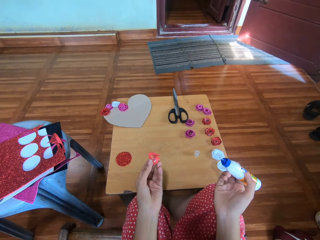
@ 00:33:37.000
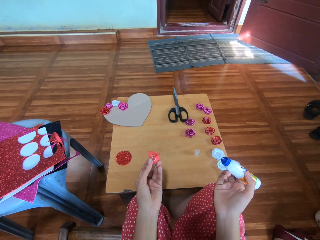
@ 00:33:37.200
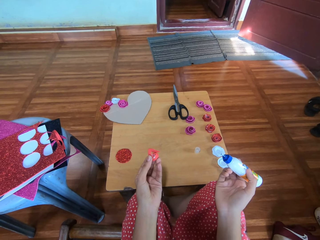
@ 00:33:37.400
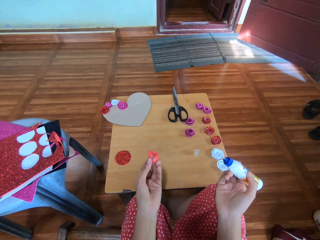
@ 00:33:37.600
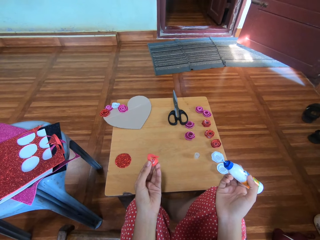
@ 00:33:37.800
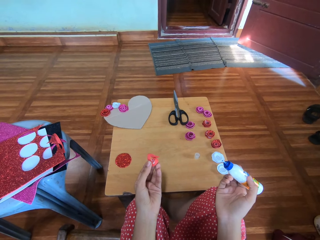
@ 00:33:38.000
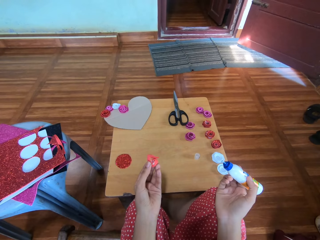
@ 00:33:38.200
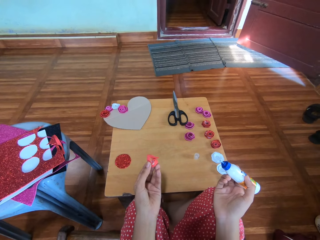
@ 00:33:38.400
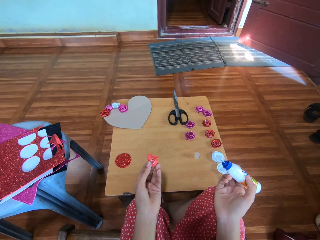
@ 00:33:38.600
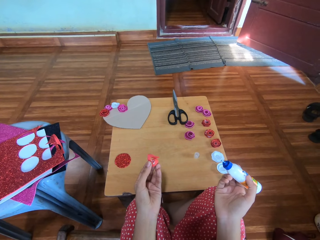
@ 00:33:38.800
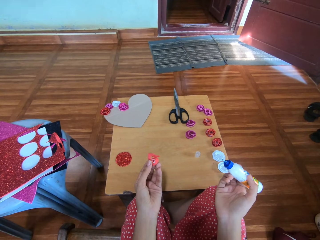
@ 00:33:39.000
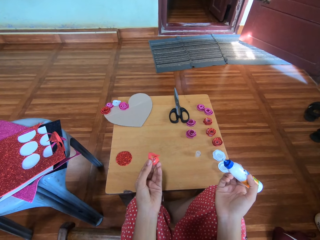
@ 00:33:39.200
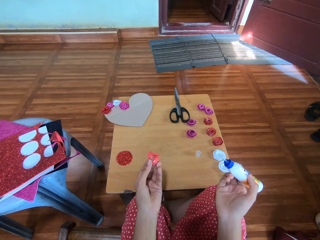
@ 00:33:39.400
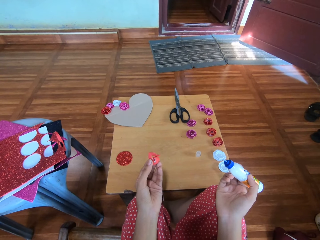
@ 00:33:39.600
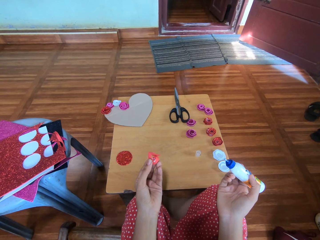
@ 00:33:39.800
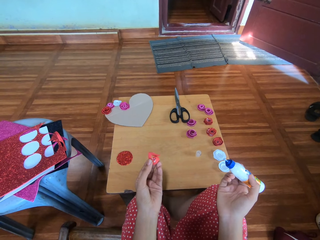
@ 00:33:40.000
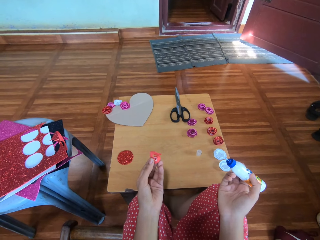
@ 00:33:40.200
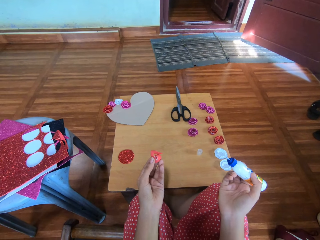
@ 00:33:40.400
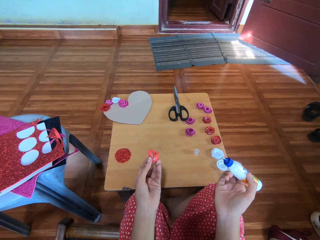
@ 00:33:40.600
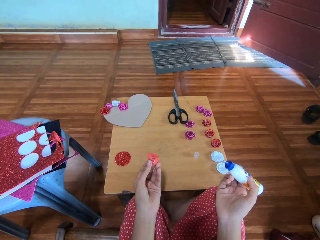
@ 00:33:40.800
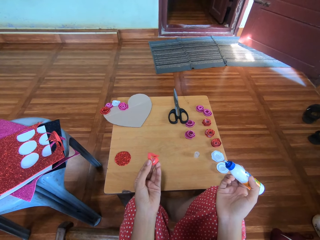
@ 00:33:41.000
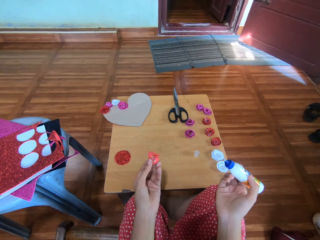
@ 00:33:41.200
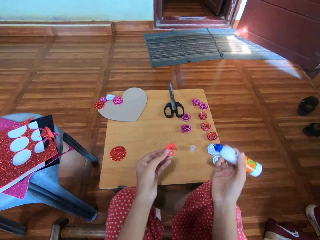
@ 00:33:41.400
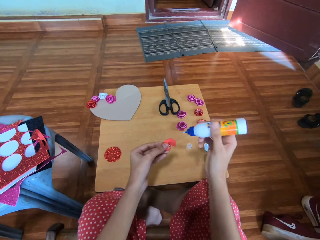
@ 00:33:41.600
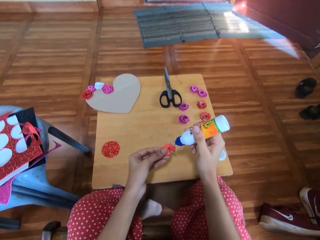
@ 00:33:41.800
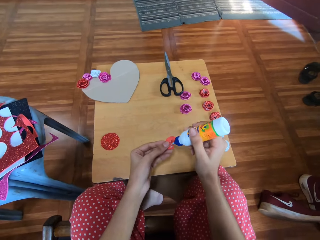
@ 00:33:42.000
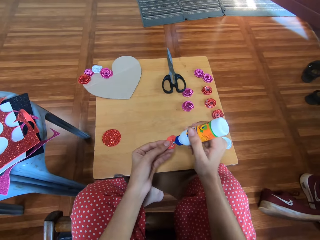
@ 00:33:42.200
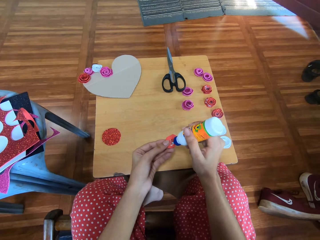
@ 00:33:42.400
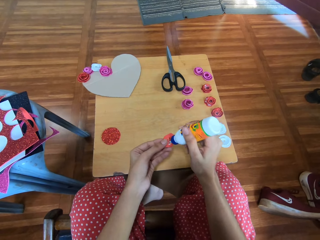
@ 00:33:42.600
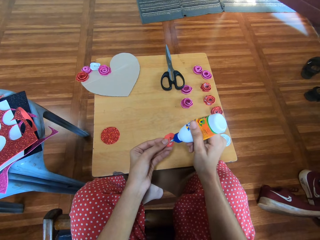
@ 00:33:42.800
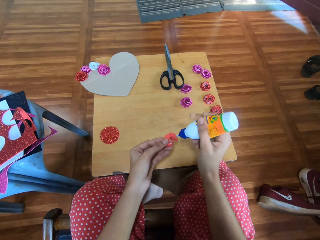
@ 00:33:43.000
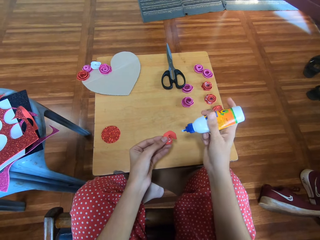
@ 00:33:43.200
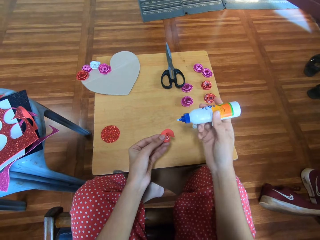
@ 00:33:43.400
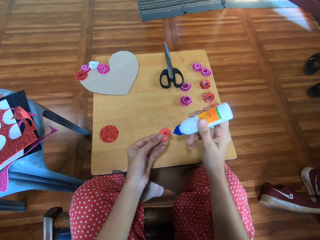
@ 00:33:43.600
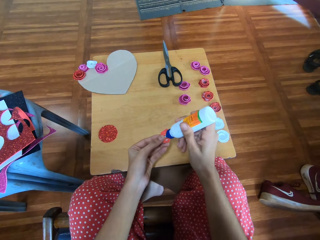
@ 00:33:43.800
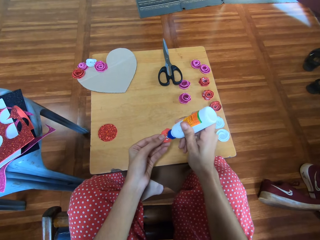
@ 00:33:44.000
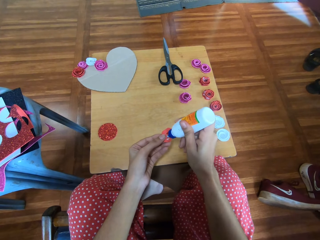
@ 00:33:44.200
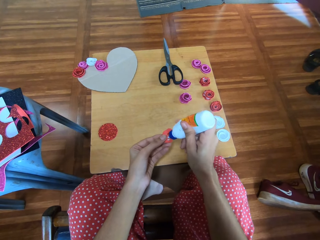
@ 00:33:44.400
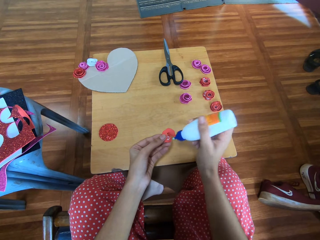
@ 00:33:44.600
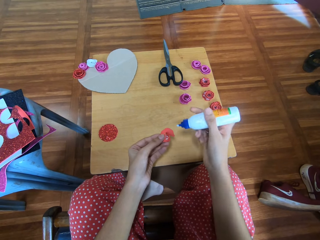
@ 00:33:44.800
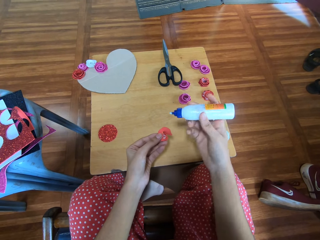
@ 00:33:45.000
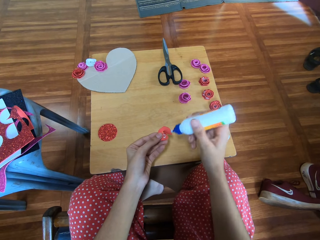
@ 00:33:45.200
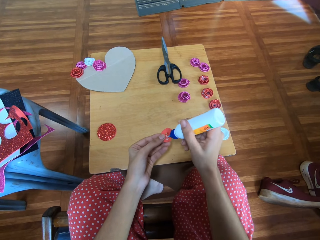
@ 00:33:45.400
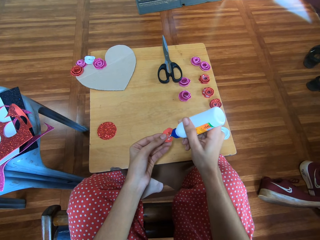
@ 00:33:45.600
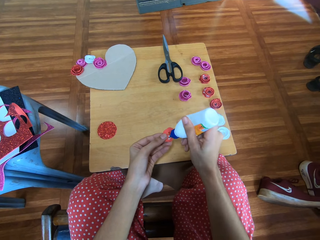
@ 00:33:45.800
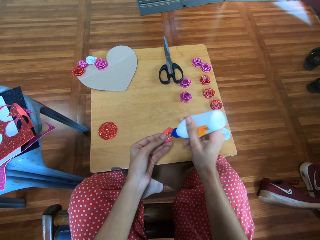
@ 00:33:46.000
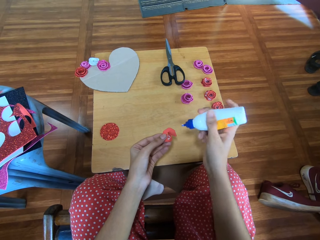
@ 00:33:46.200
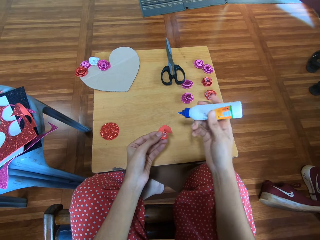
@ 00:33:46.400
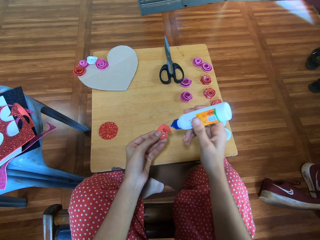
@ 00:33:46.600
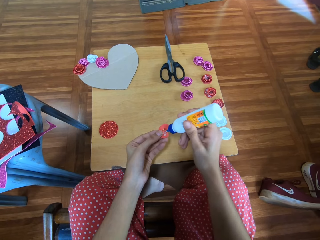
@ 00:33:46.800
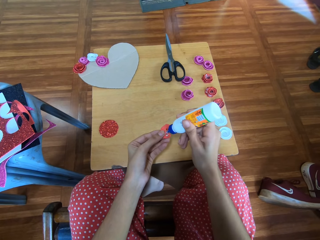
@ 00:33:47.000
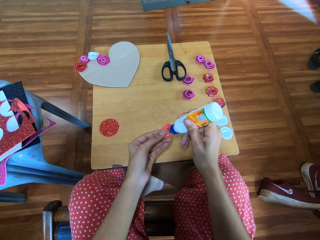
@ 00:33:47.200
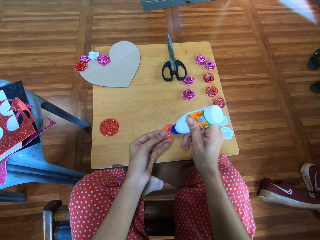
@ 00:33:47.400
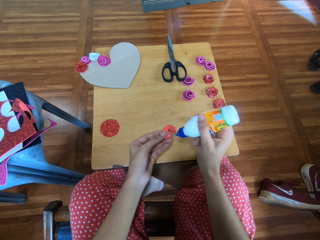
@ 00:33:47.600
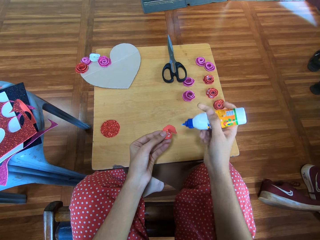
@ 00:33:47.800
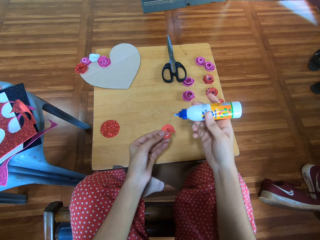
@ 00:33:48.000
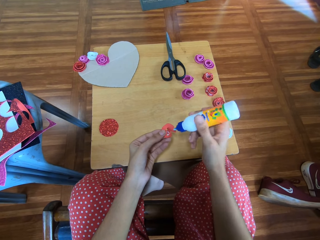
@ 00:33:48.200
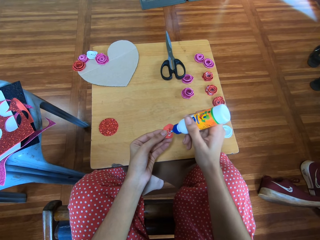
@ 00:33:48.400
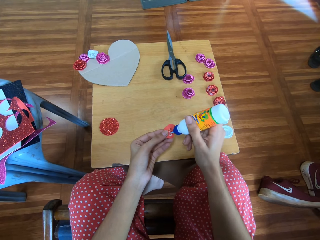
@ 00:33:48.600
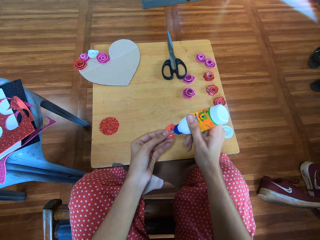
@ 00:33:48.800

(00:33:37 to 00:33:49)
The camera wearer applies the glue from the glue container onto the cardboard flower in her left hand.

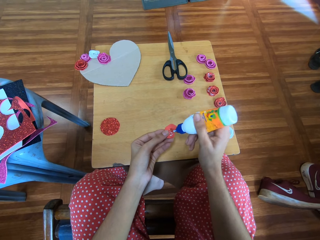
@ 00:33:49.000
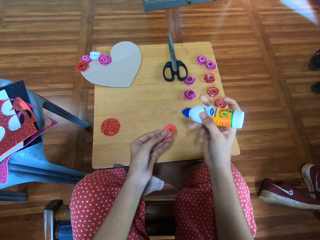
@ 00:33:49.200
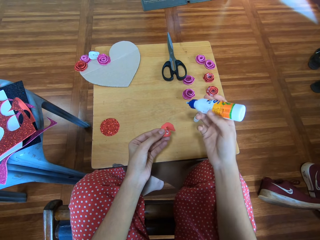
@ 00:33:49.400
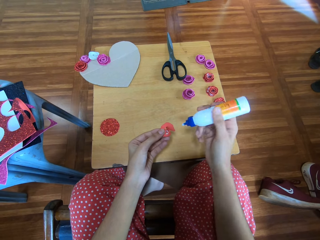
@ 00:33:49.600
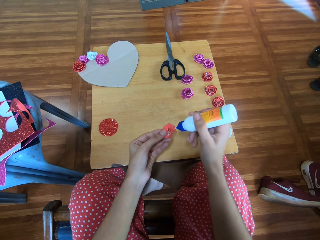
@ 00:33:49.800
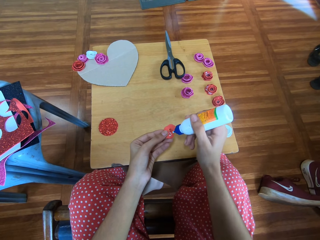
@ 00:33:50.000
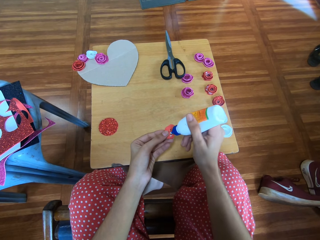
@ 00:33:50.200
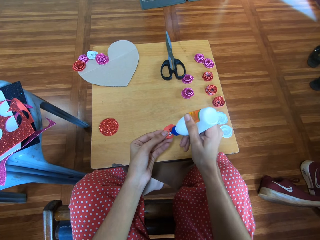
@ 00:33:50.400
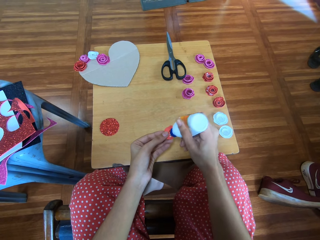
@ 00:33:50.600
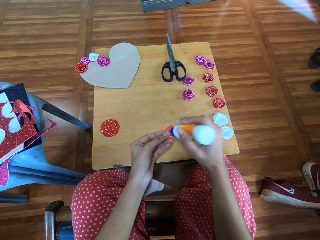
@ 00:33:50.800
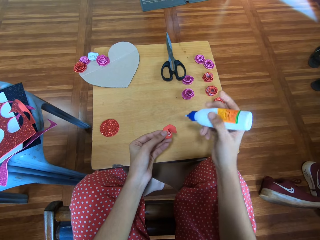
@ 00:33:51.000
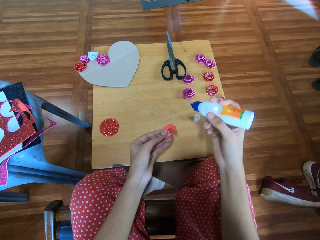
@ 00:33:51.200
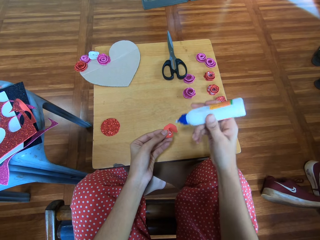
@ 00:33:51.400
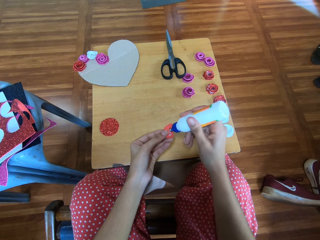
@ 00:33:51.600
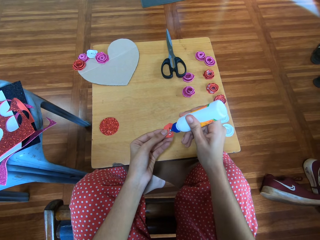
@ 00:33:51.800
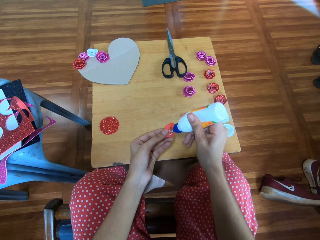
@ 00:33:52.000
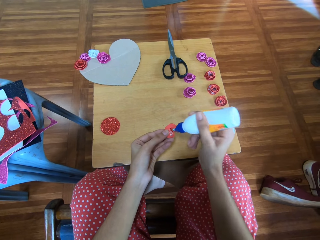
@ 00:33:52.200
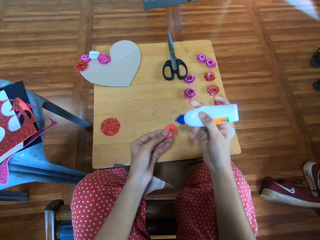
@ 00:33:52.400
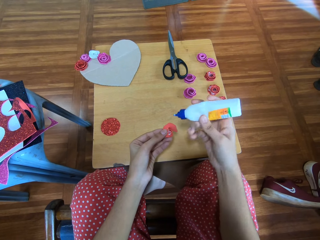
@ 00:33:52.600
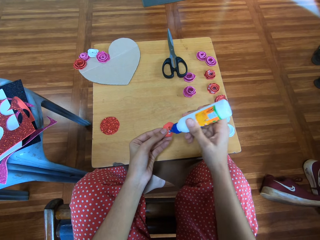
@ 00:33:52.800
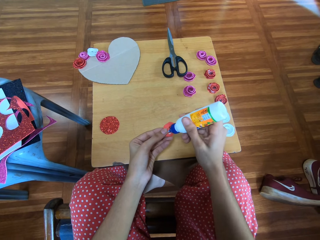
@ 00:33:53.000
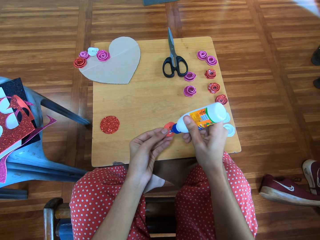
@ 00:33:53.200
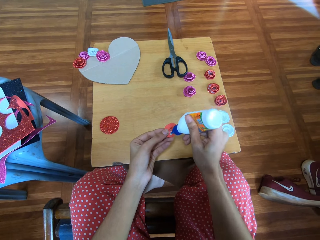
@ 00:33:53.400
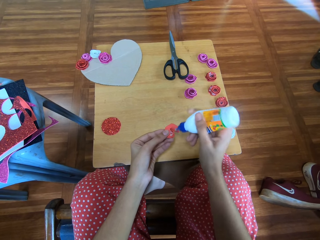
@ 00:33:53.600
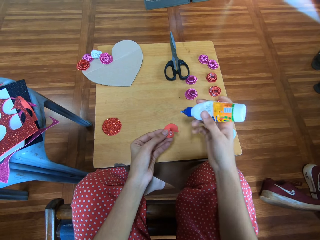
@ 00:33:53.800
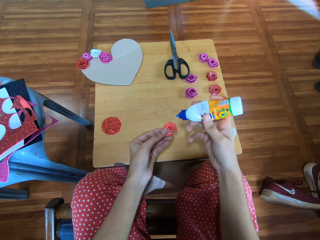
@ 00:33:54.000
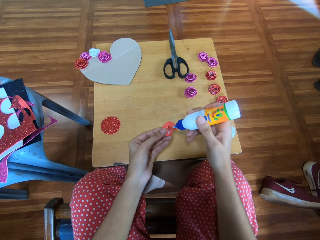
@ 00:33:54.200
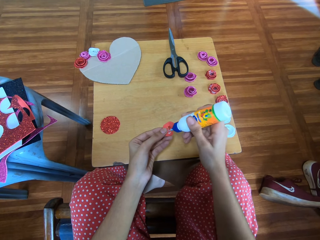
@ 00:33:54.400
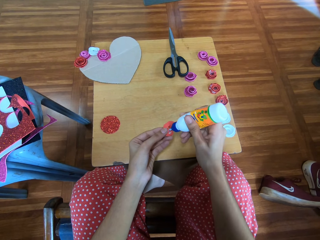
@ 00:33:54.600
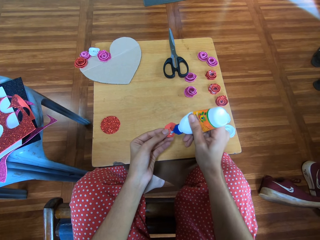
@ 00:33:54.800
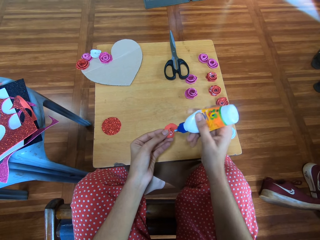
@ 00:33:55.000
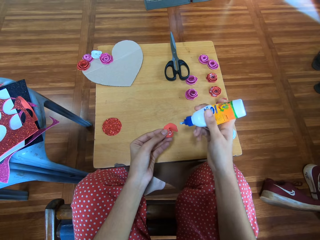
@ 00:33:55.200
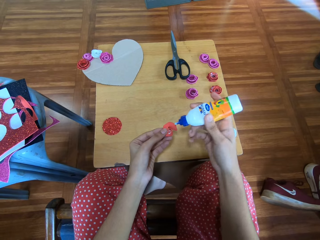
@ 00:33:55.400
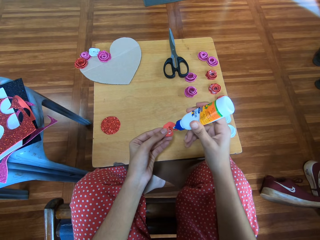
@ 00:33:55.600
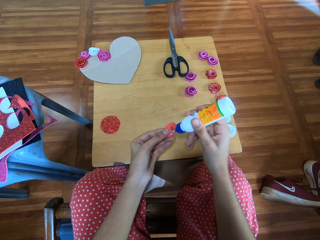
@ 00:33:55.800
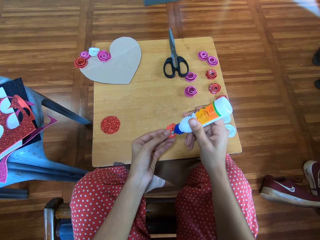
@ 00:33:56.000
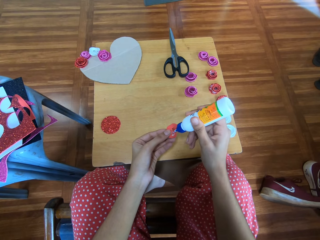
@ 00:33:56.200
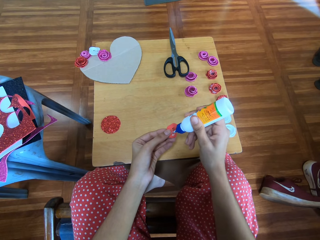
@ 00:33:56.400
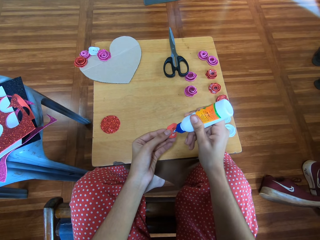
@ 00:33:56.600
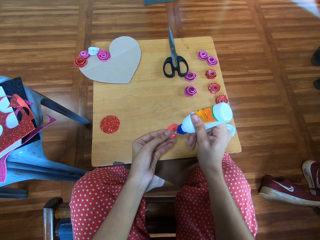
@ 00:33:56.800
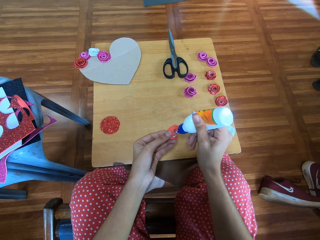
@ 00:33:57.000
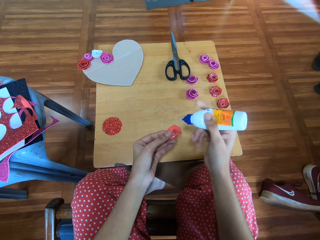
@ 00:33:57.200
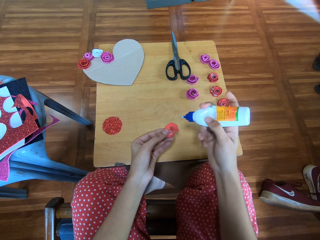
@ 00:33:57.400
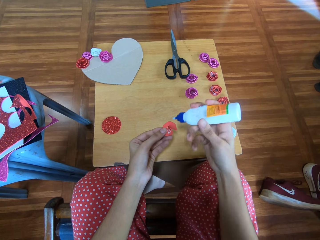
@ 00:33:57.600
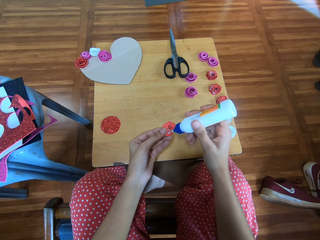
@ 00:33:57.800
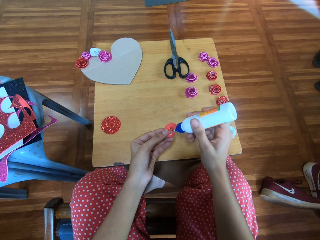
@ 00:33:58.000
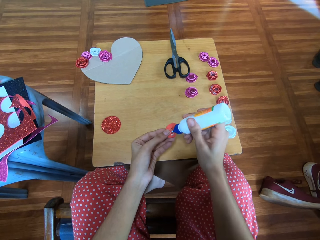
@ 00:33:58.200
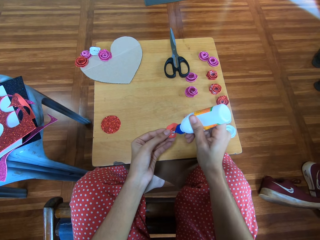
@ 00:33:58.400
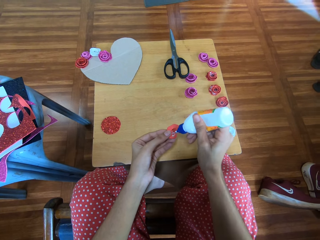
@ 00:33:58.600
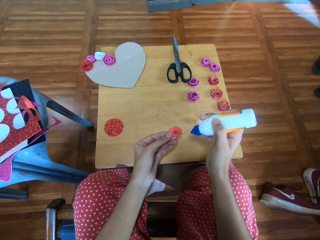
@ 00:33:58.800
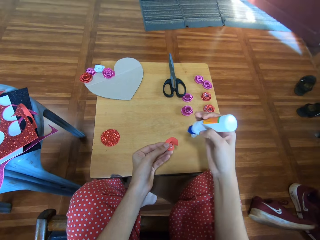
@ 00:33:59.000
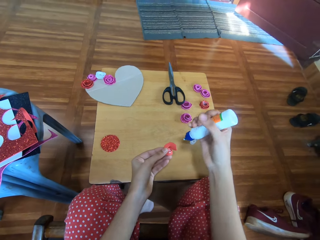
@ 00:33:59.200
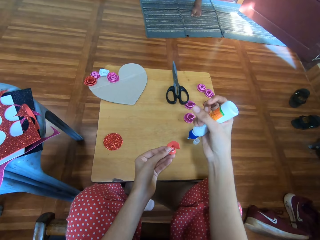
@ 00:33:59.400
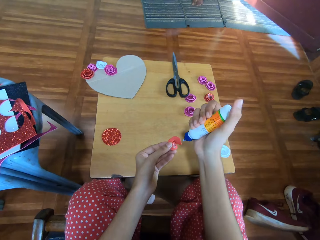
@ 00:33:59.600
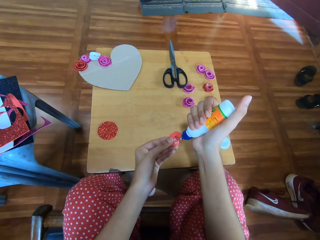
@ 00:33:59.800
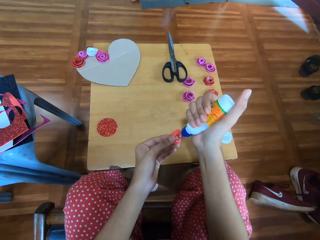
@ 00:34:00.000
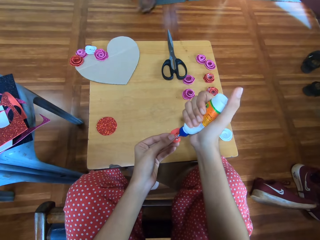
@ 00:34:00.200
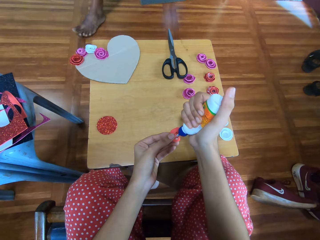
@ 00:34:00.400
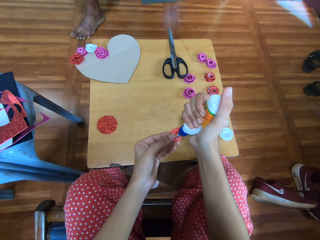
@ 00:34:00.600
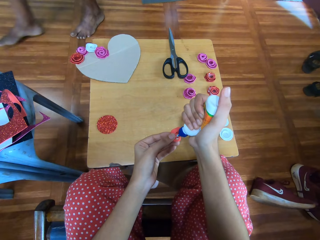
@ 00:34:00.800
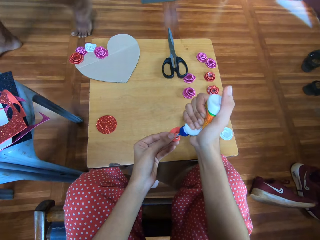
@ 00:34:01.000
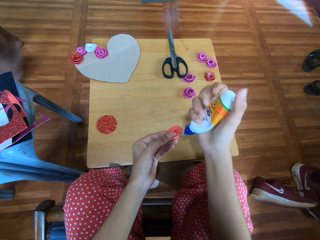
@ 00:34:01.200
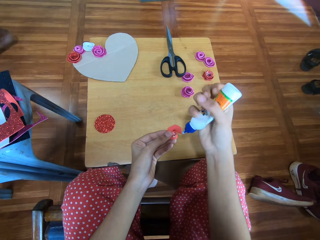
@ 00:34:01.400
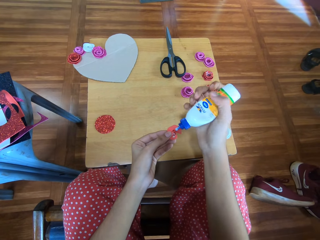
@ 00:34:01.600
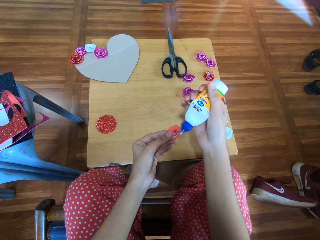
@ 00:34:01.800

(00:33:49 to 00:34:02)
A man walks inside the house.
